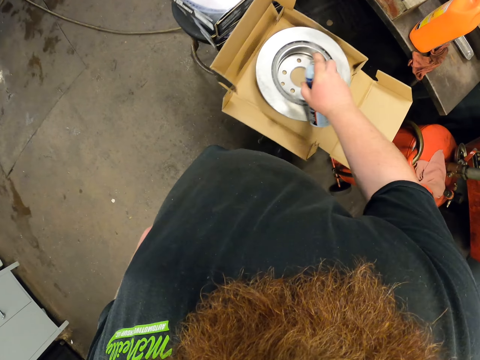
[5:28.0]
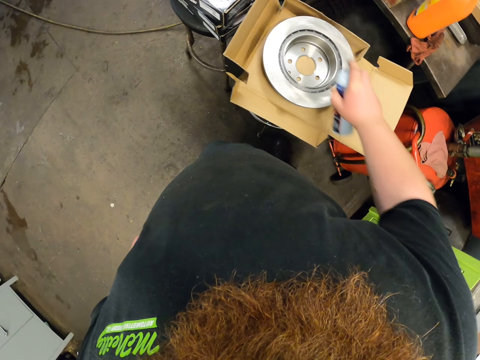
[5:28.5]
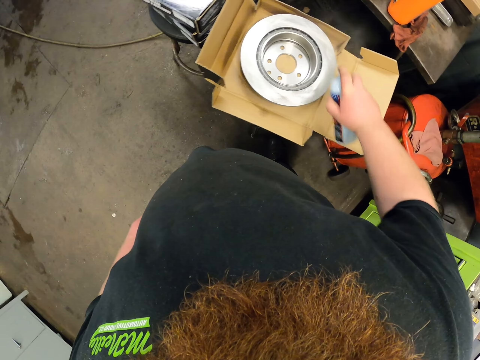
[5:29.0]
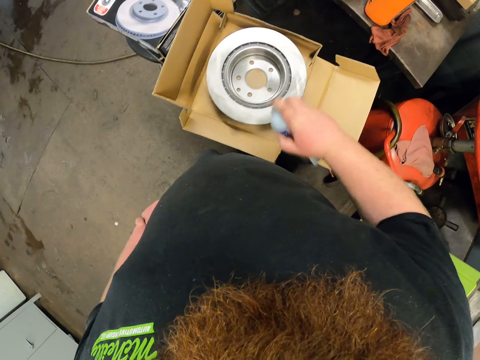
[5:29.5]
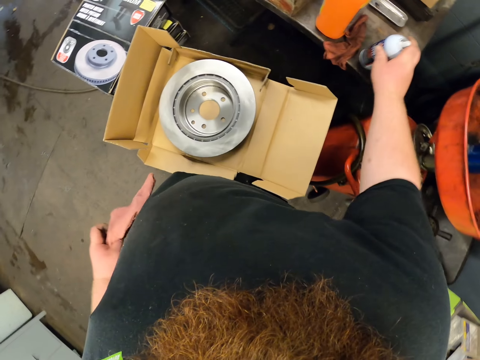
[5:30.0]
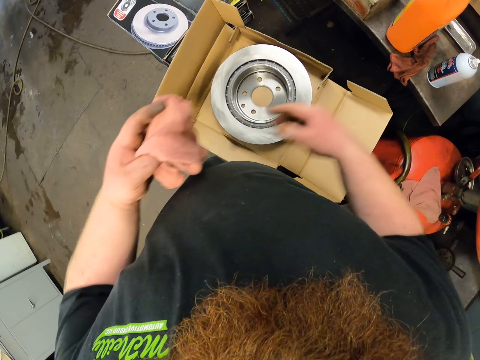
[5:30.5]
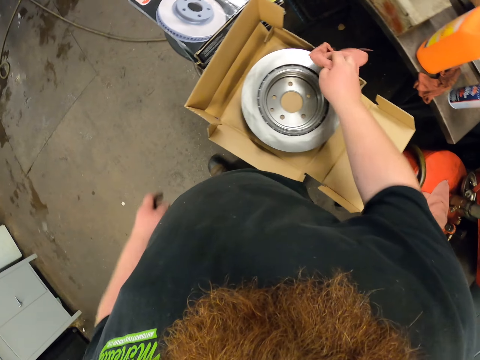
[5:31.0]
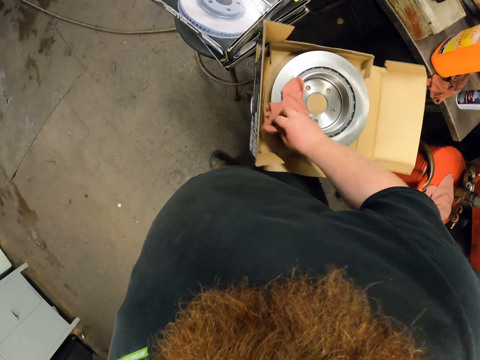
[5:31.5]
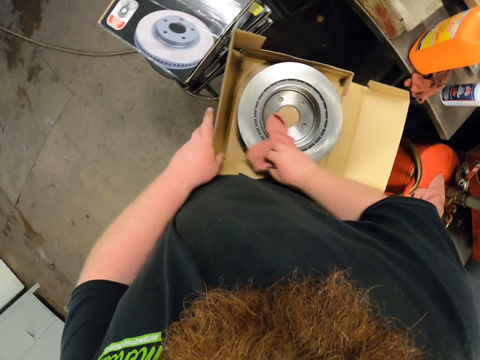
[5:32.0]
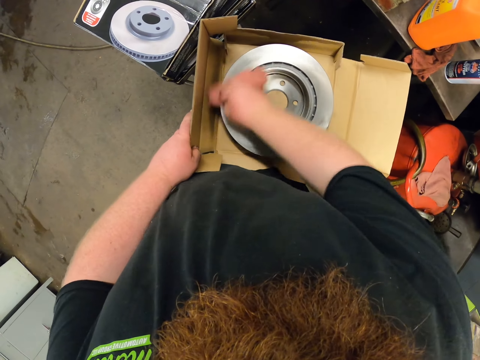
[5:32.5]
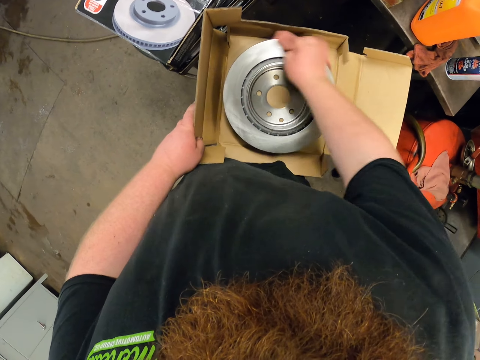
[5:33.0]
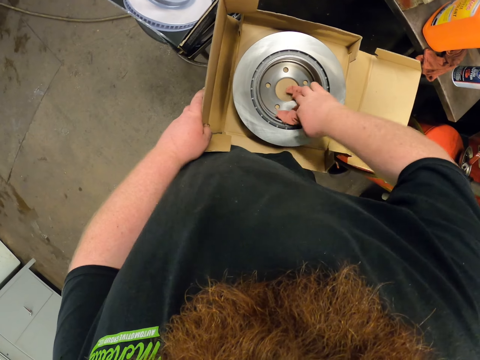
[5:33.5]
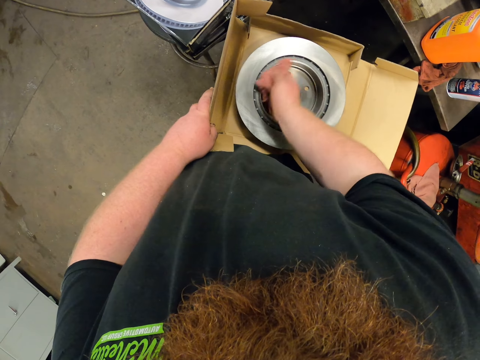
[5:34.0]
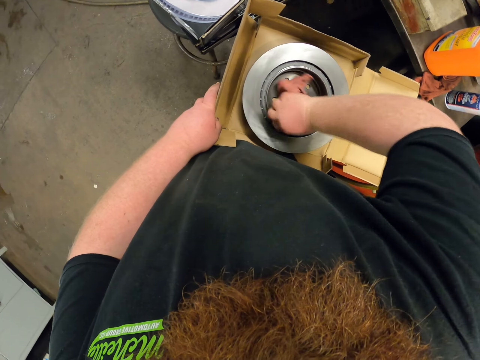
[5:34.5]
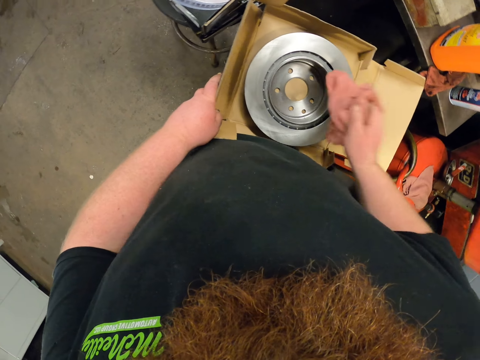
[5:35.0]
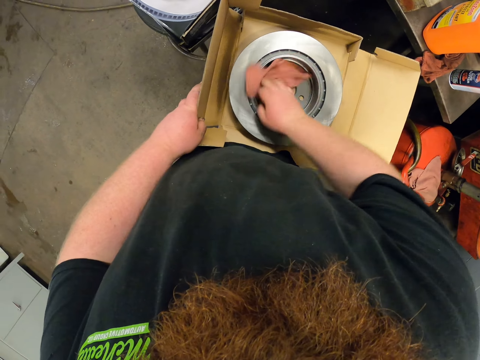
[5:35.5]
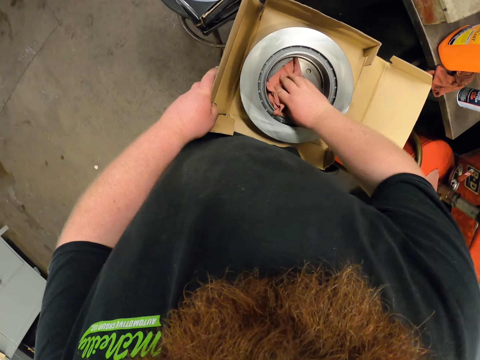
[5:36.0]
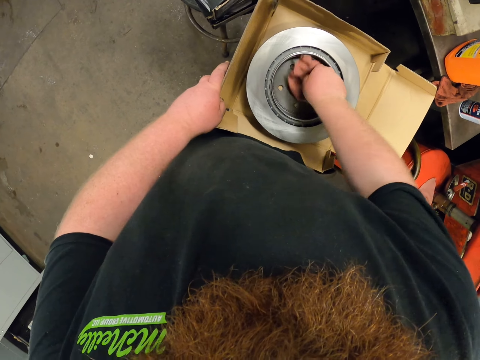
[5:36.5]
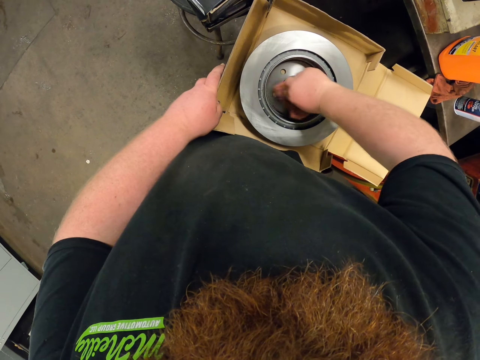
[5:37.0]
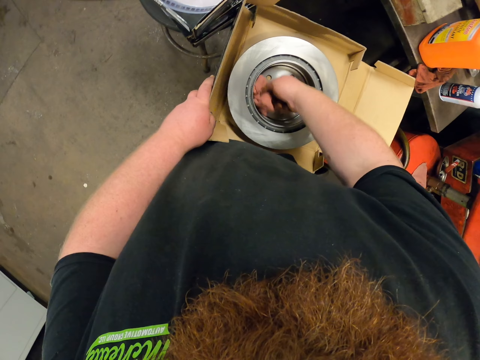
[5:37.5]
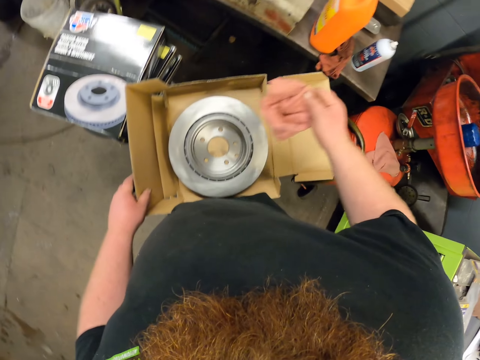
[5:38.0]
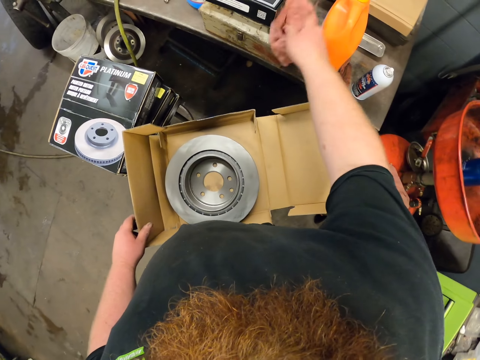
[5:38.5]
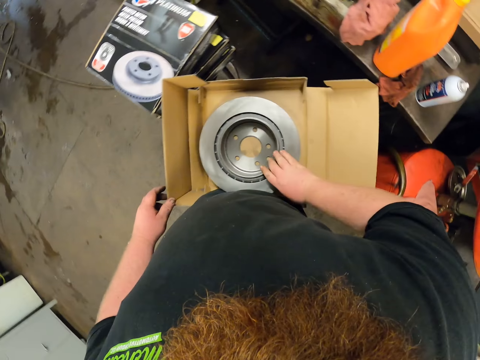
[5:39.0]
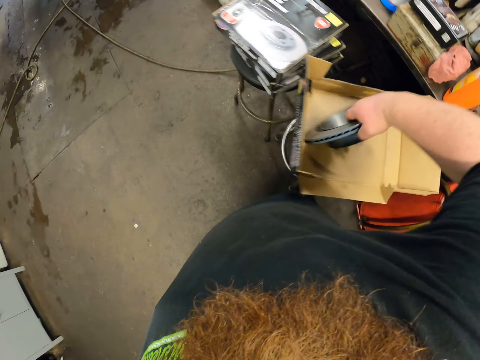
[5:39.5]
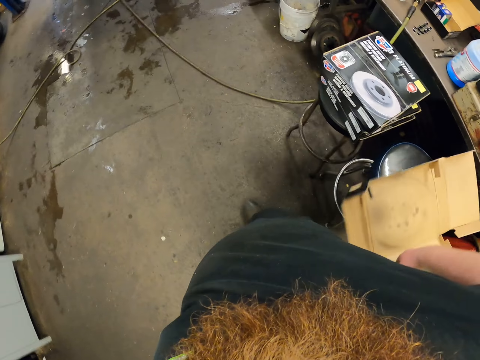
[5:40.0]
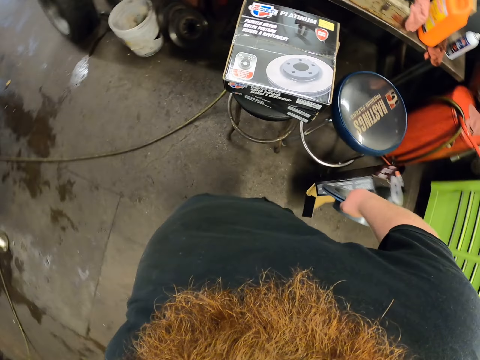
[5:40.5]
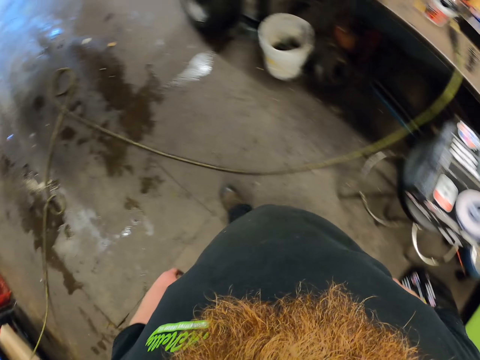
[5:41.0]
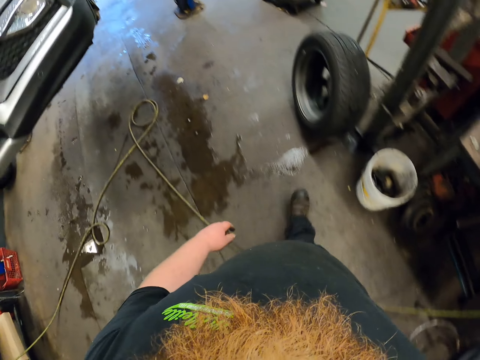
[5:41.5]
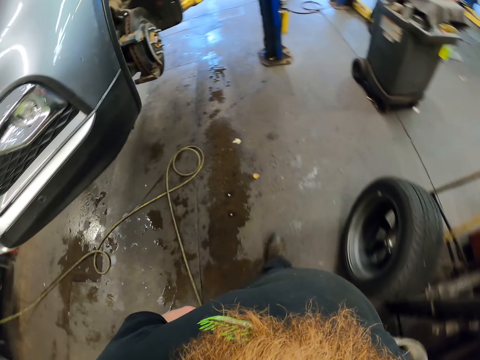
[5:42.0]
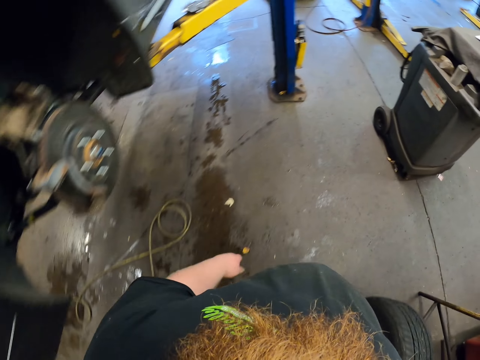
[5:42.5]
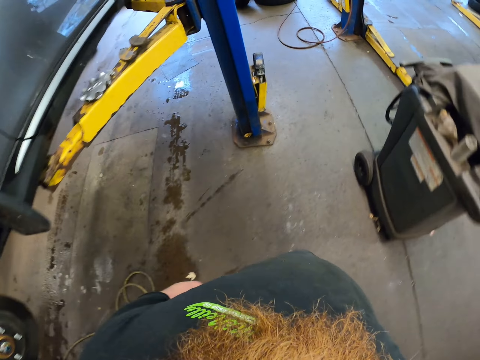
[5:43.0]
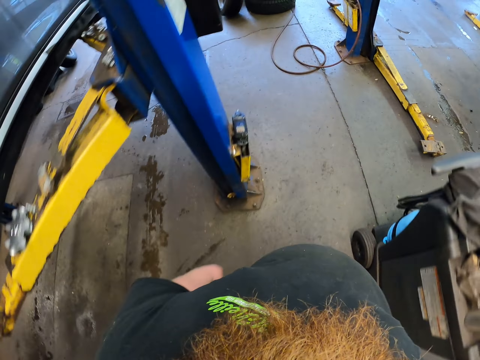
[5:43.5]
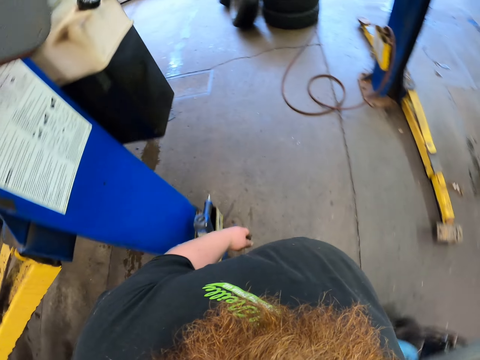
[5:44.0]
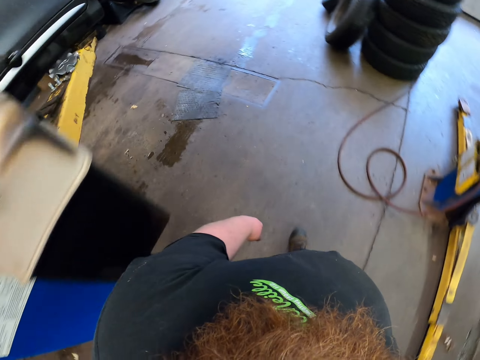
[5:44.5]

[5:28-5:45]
The camera wearer sprays on the car disc. They put the sprayer down. They wipe the car disc. They put the cloth on the table. They pick up the car disc. They put the car disc on the car.

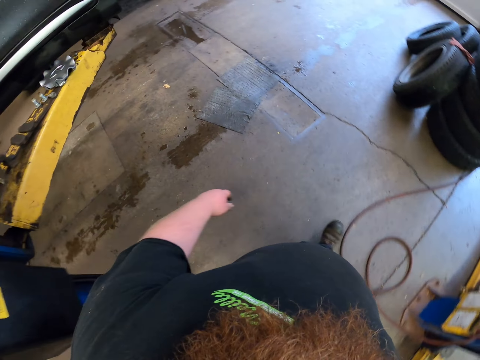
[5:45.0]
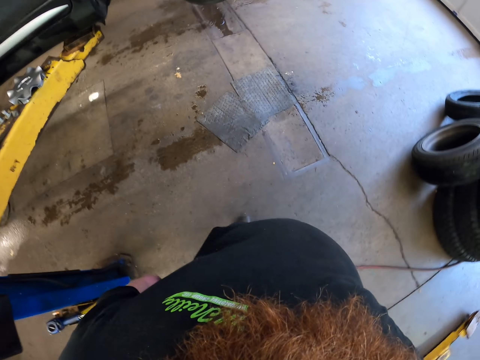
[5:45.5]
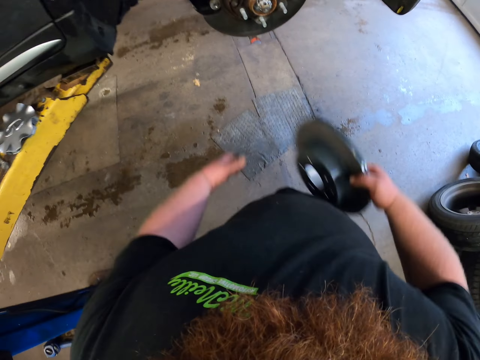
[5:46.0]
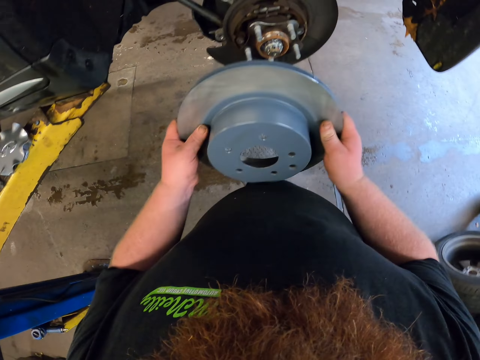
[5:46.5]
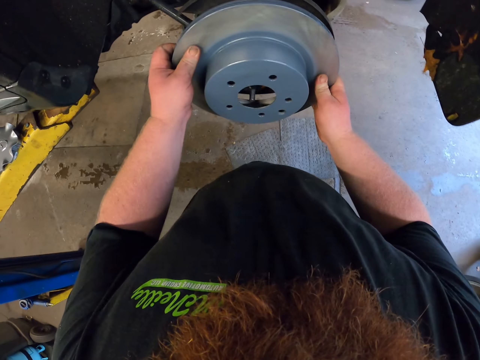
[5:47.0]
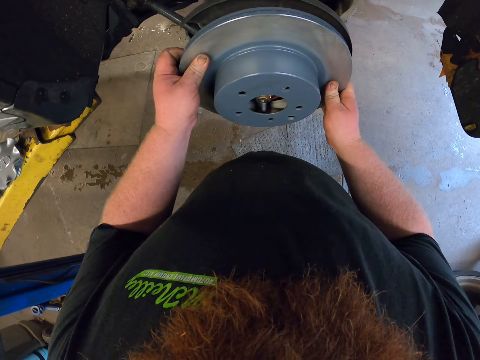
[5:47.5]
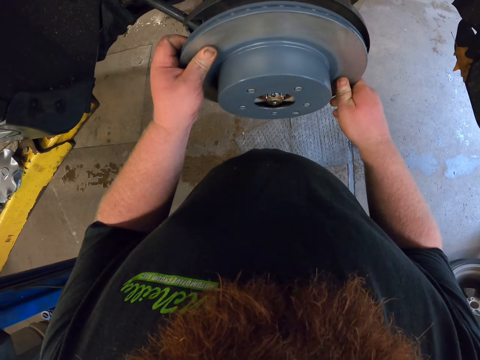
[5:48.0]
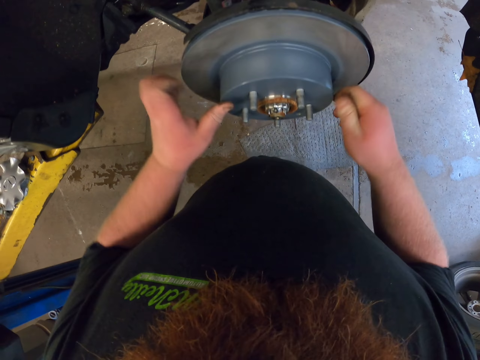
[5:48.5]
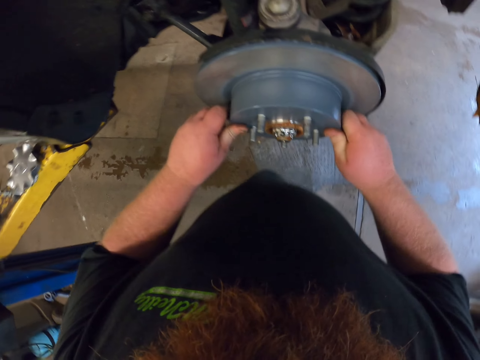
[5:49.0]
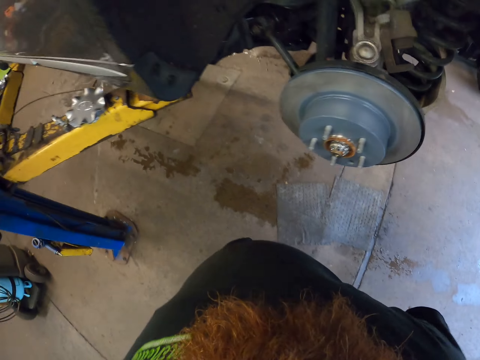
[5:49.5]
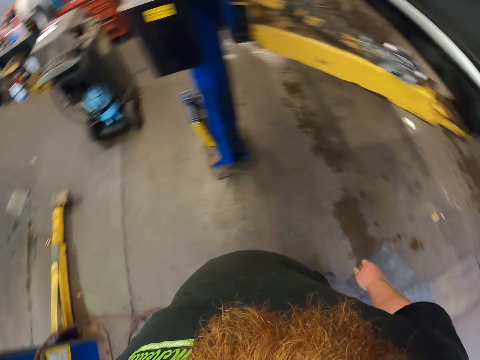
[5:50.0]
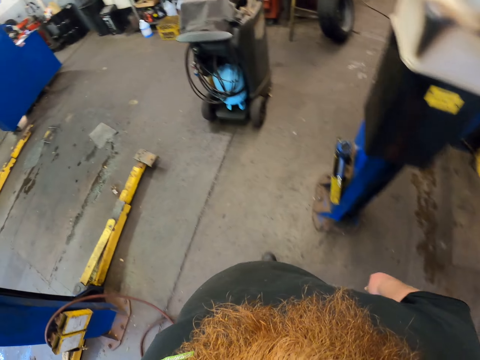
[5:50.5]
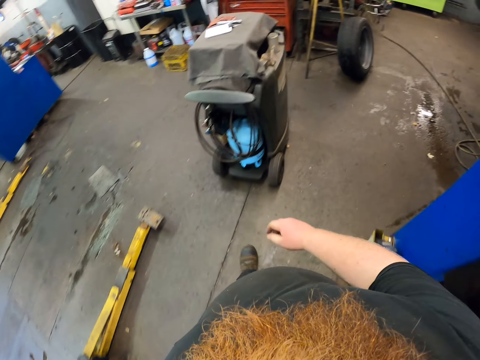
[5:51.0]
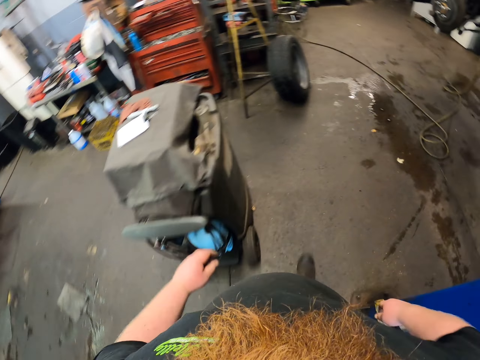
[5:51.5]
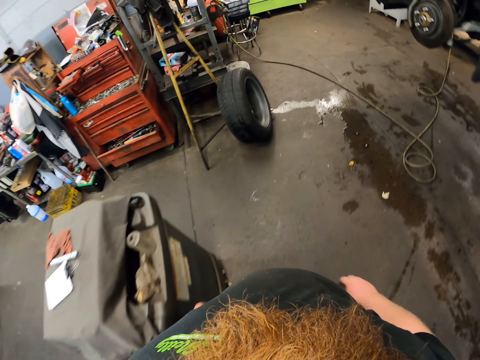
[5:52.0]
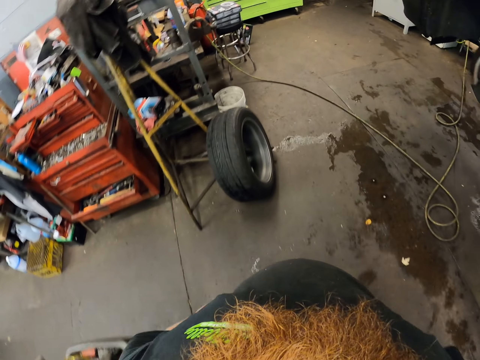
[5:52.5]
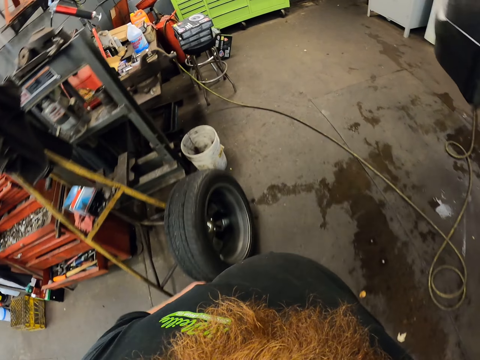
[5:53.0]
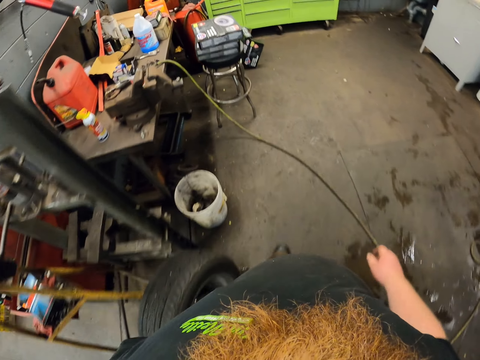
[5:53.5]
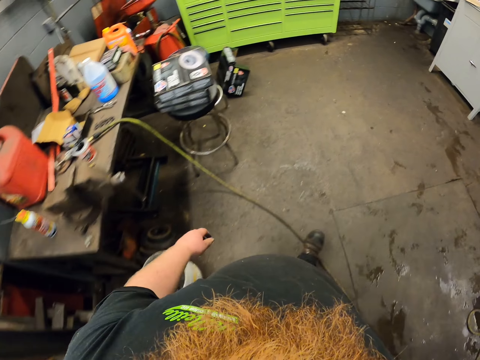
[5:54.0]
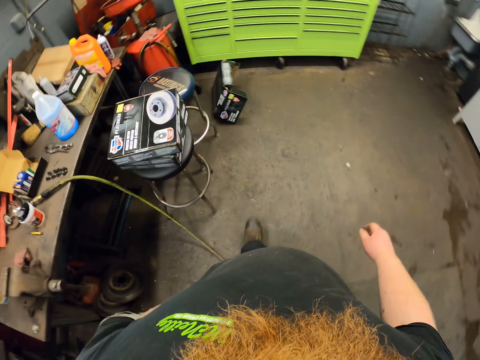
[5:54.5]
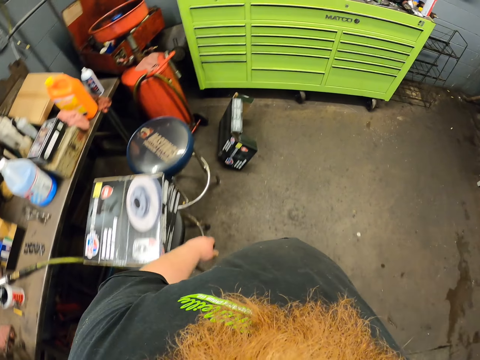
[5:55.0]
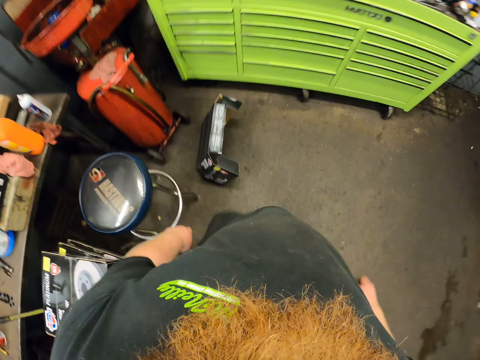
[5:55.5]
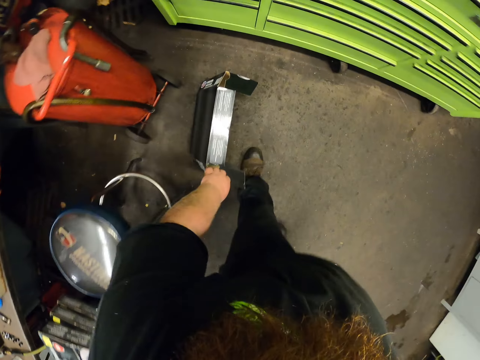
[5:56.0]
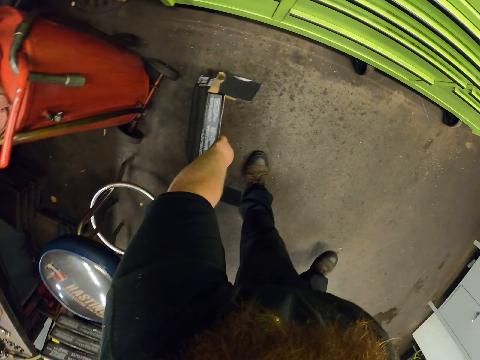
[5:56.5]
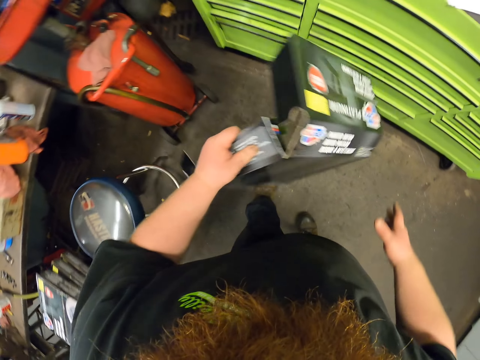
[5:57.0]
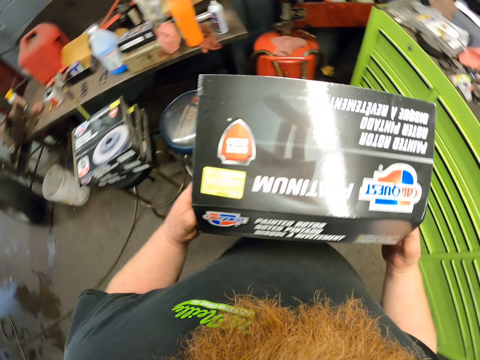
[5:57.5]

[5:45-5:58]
The camera wearer puts the brake in the drum brake. They remove hands from the car disc. They walk to the table. They pick up a fallen box.
